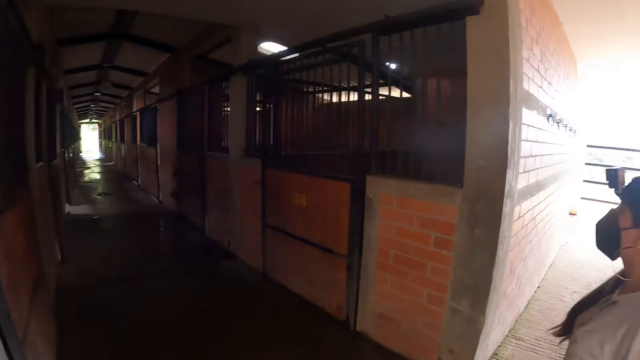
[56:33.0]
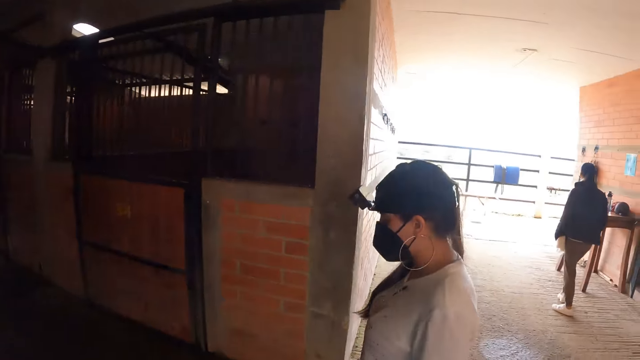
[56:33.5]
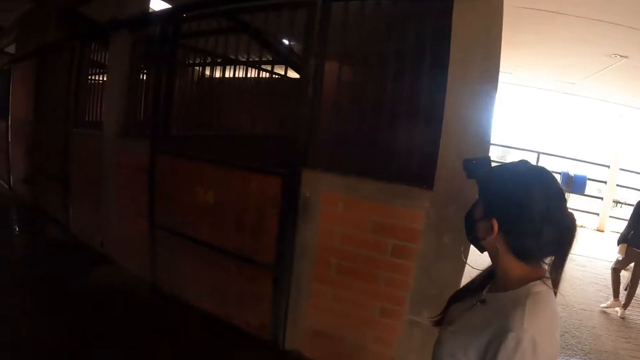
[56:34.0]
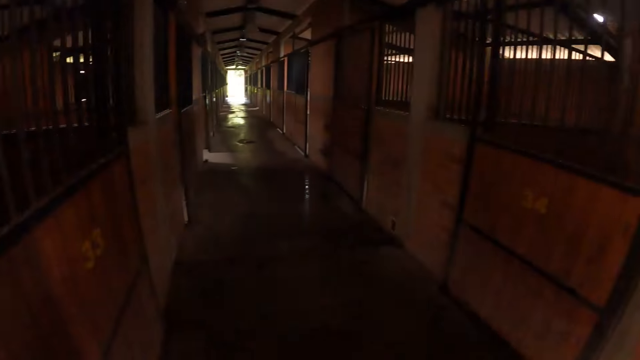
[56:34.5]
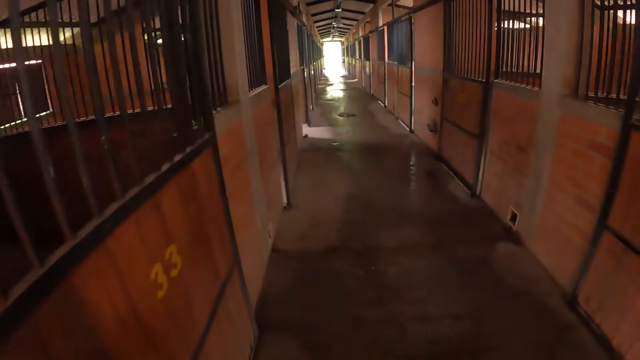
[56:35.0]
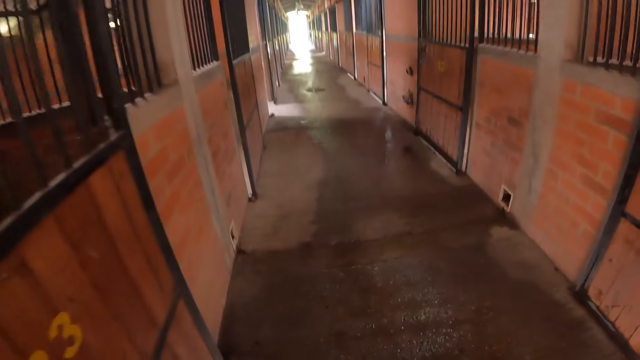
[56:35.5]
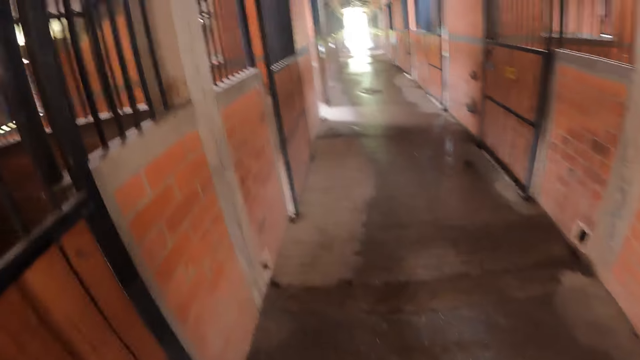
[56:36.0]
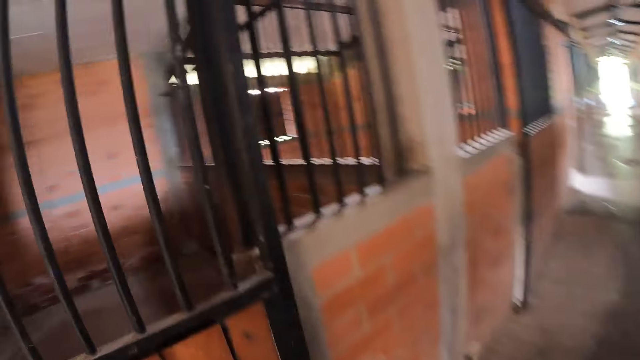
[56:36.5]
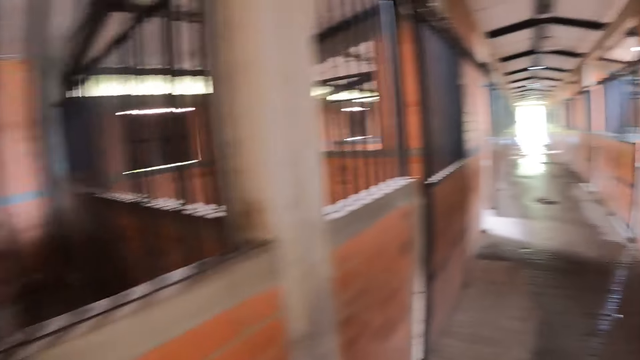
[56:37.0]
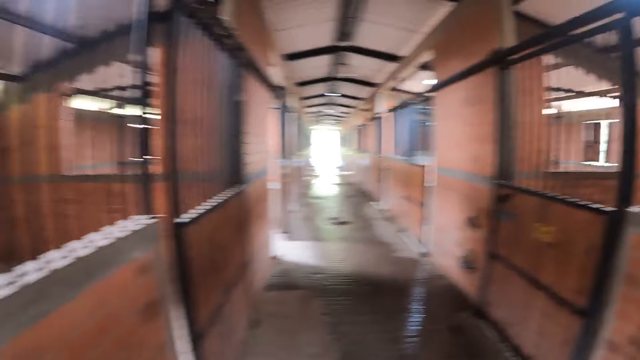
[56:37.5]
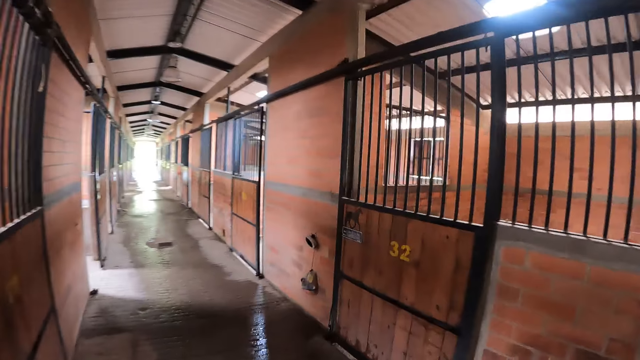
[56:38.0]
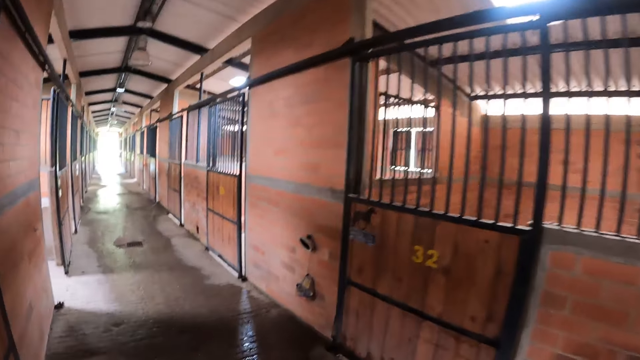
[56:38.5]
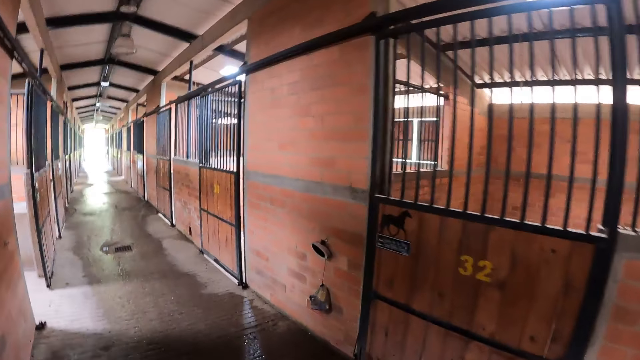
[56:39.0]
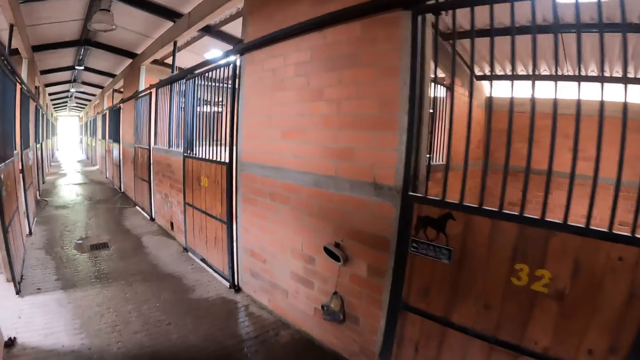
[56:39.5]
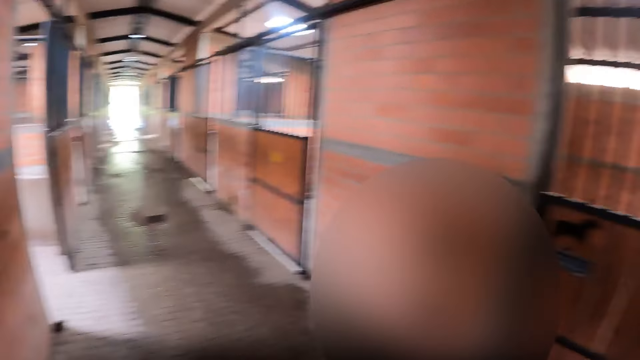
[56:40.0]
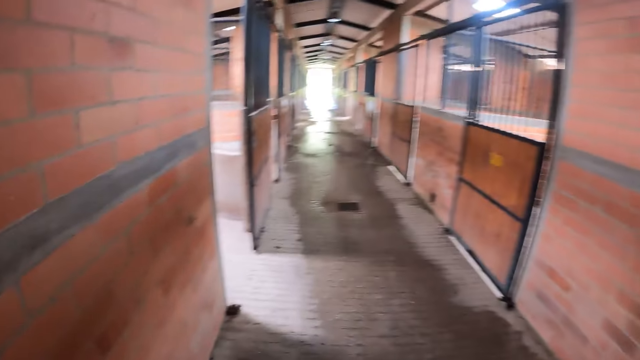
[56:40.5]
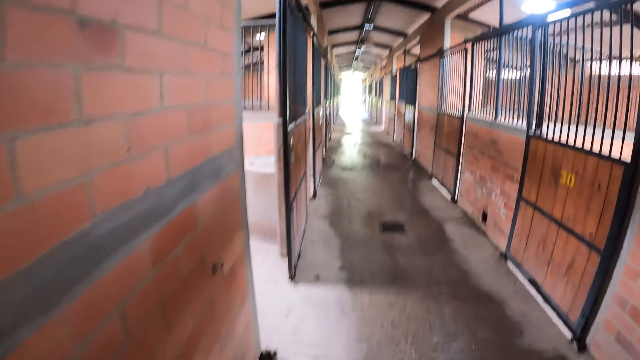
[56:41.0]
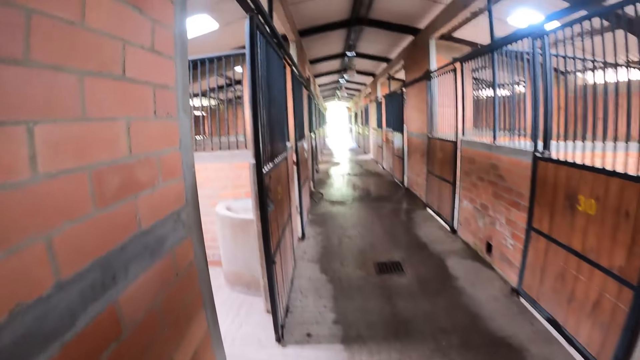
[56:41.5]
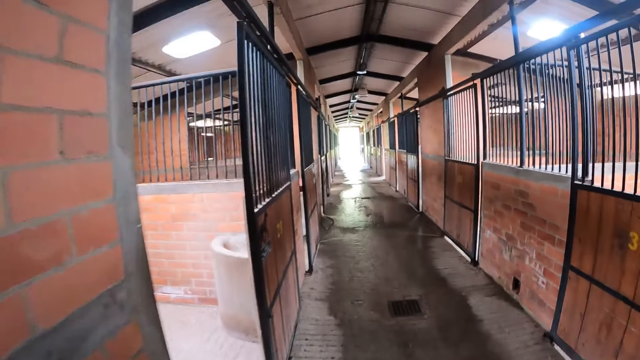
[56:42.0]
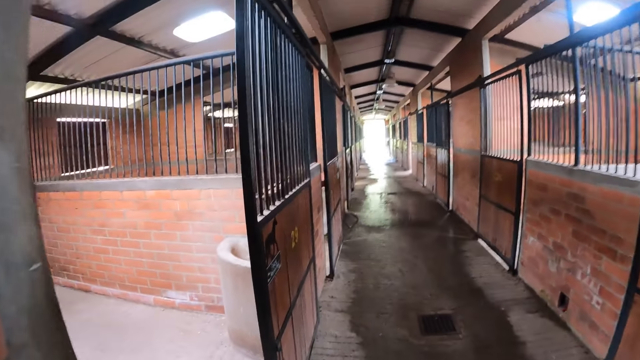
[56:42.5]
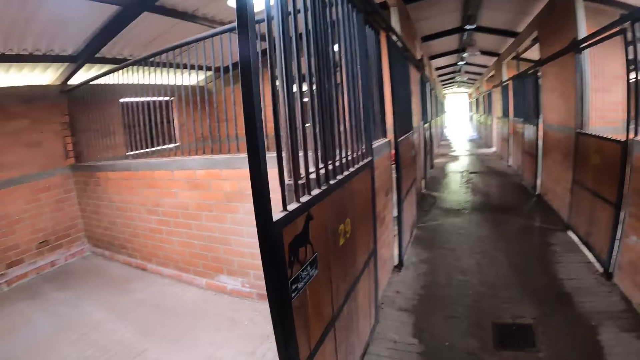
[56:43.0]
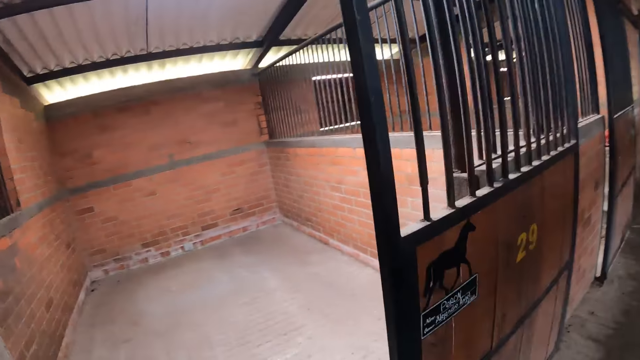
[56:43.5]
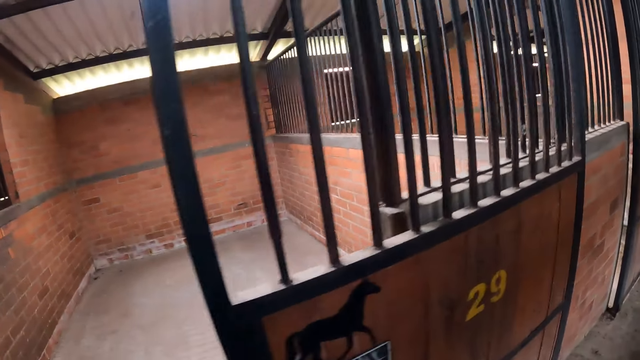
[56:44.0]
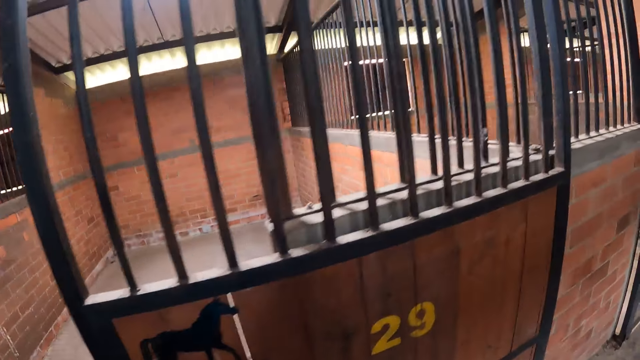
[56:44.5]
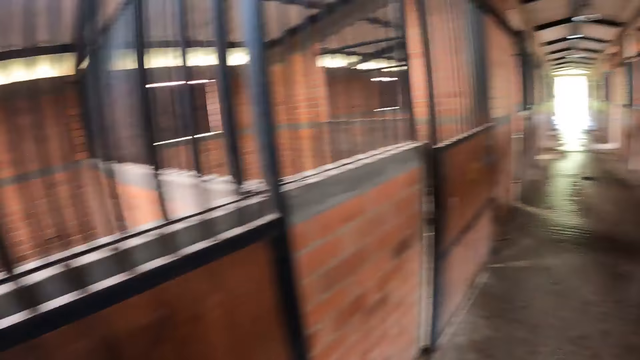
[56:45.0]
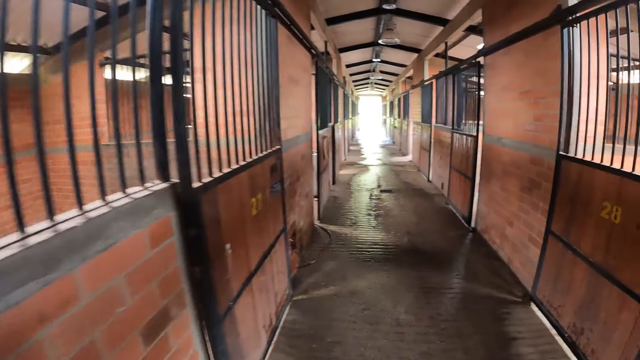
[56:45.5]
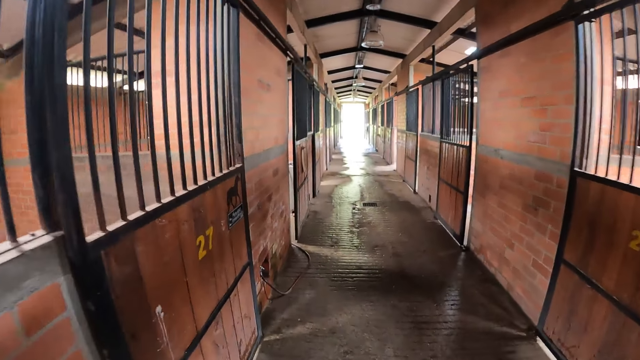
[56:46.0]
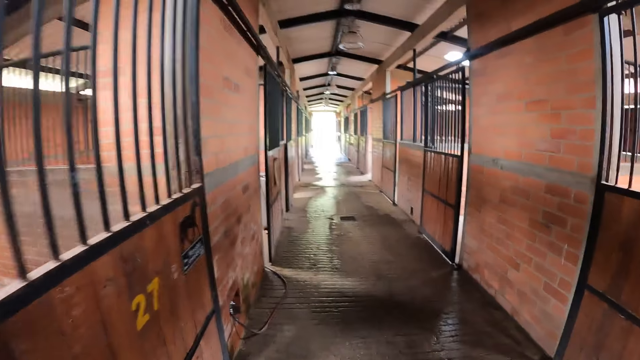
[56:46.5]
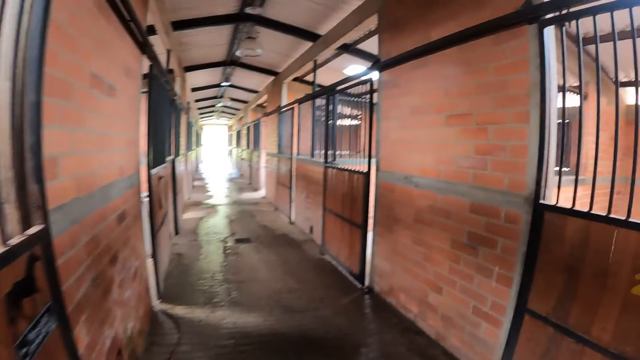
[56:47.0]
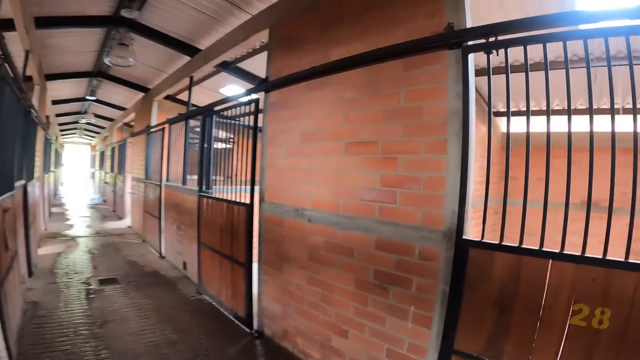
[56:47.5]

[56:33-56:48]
The camera wearer turns round. A person walks out the building. The camera wearer walks along the corridor. They look at the rooms.

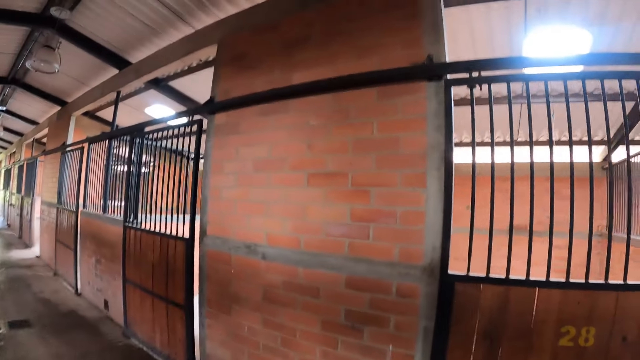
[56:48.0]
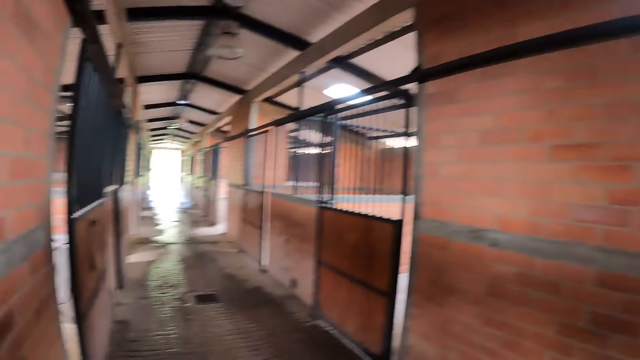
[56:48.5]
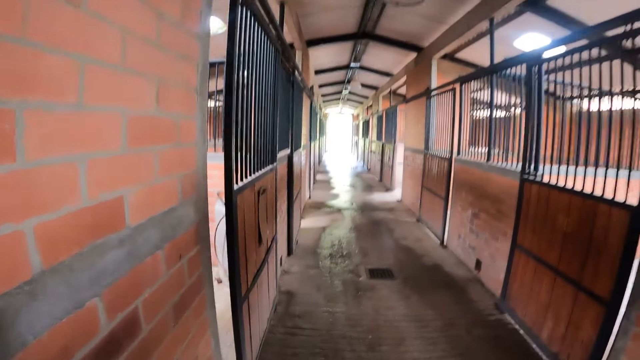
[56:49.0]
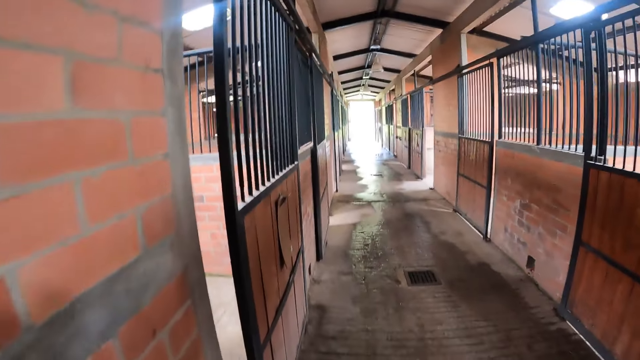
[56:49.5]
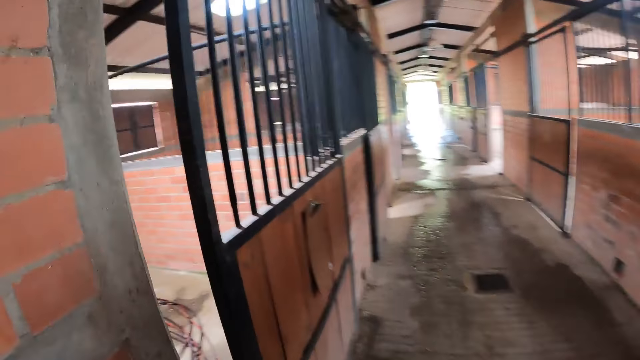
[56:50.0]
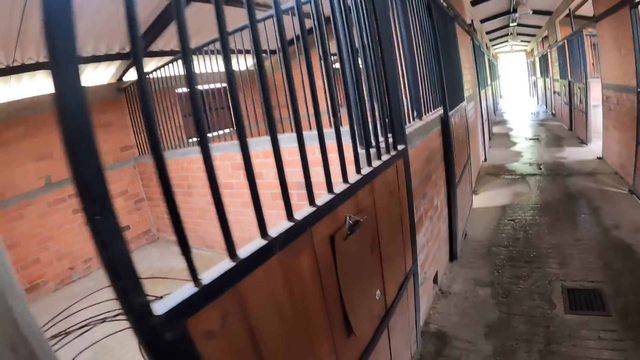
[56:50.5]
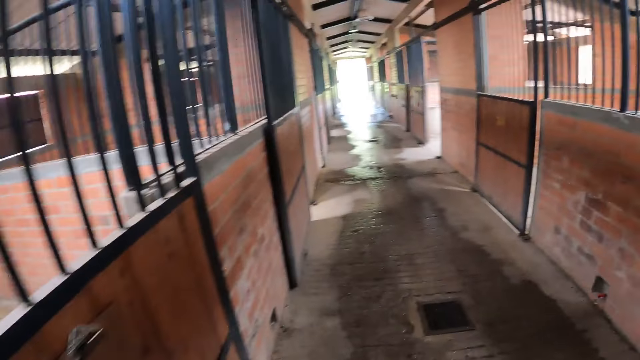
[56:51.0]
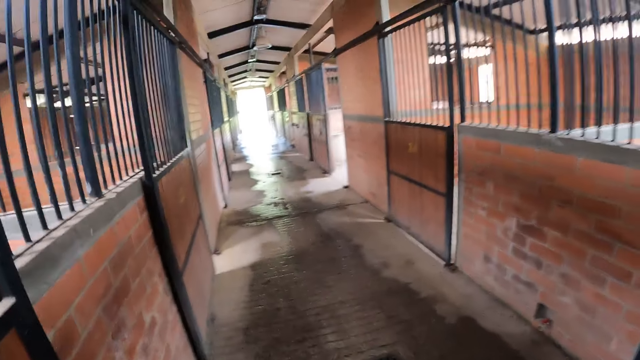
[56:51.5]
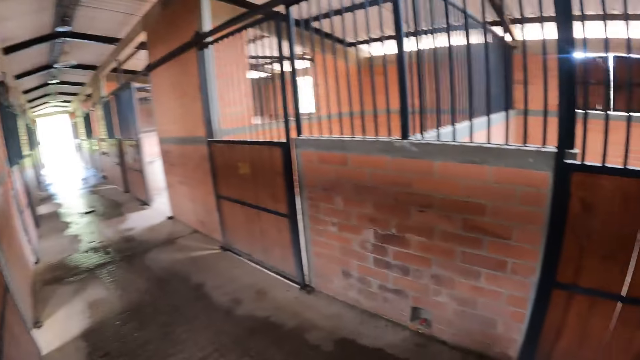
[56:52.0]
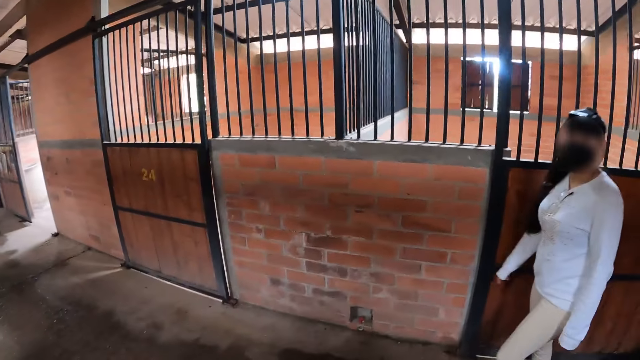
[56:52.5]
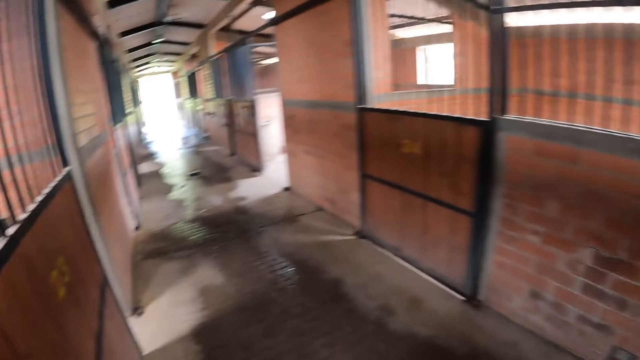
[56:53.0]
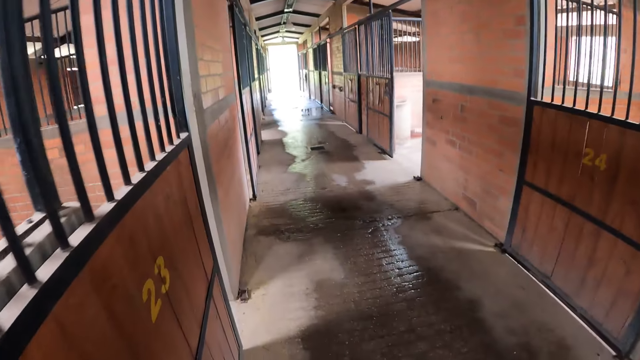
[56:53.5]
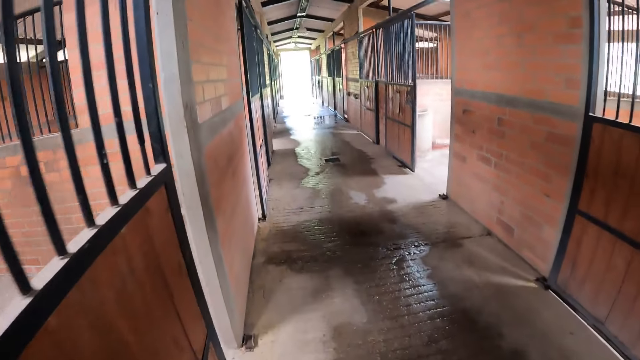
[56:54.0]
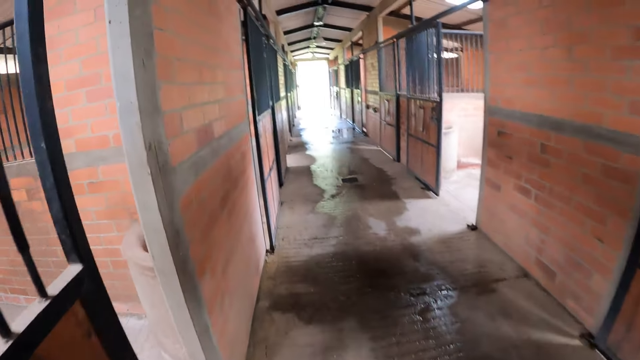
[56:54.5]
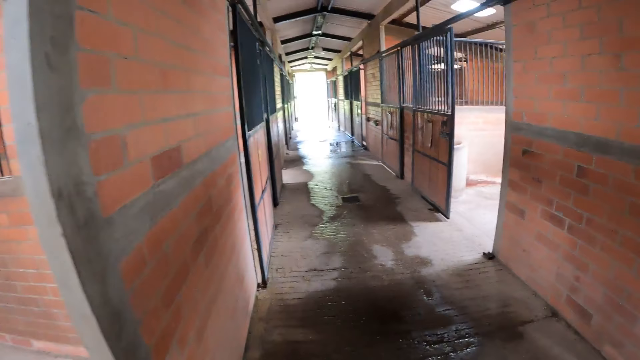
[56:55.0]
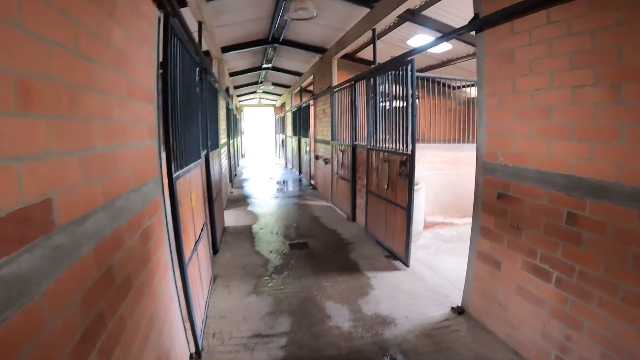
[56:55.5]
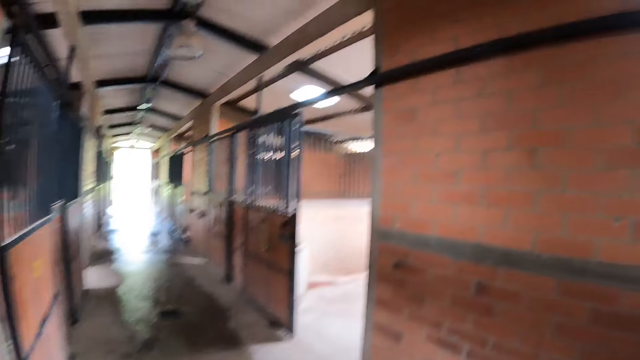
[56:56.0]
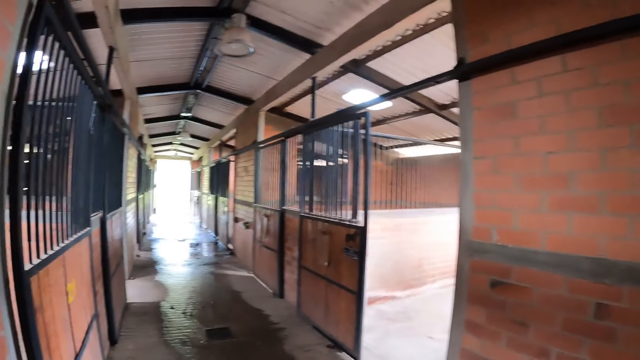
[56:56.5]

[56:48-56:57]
A person looks at the camera wearer. The camera wearer walks along the corridor.
